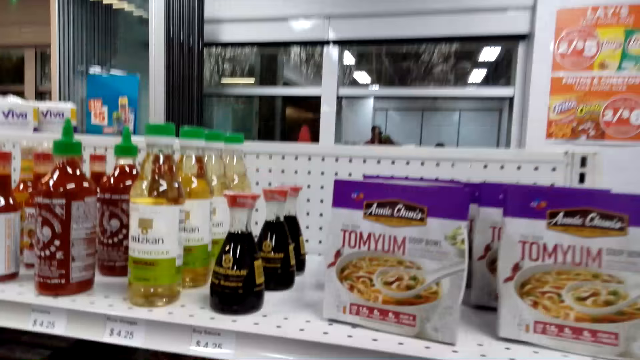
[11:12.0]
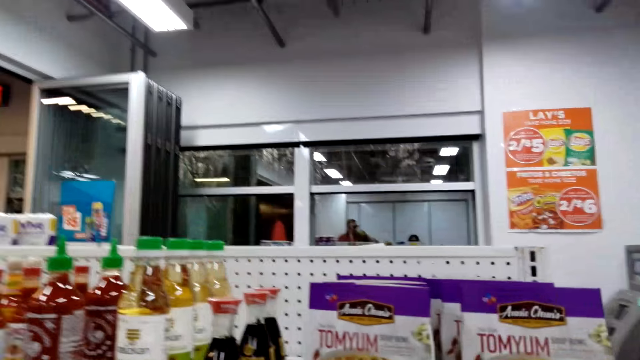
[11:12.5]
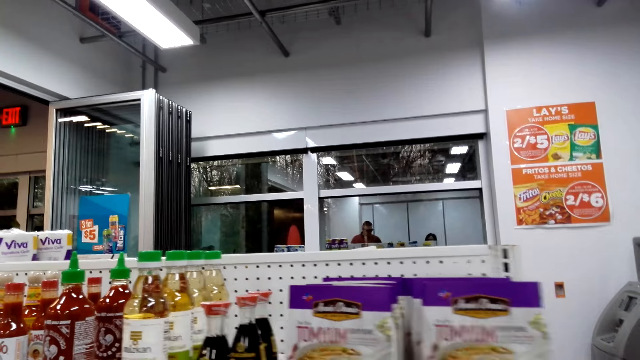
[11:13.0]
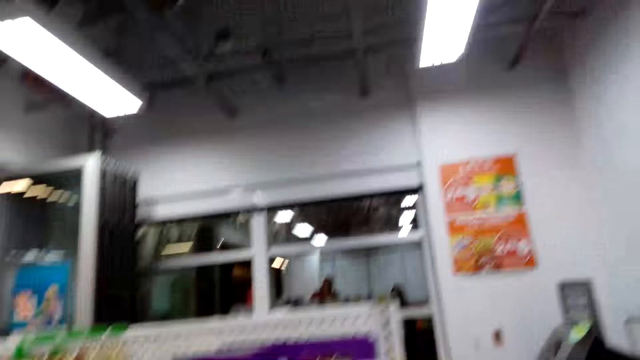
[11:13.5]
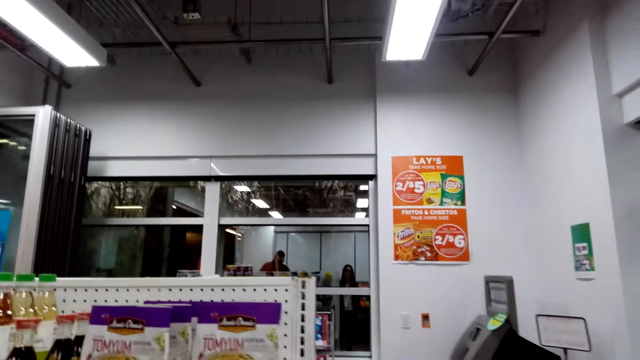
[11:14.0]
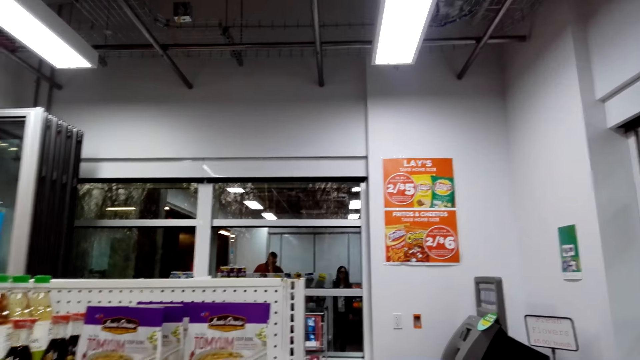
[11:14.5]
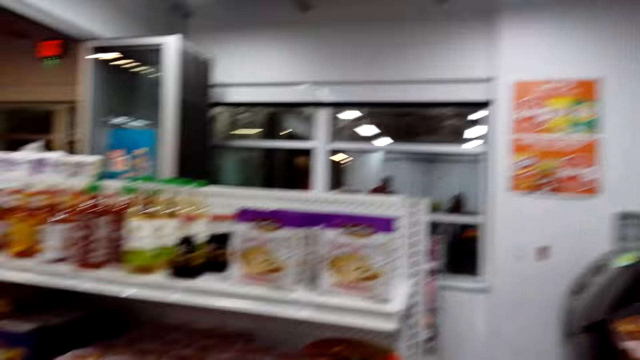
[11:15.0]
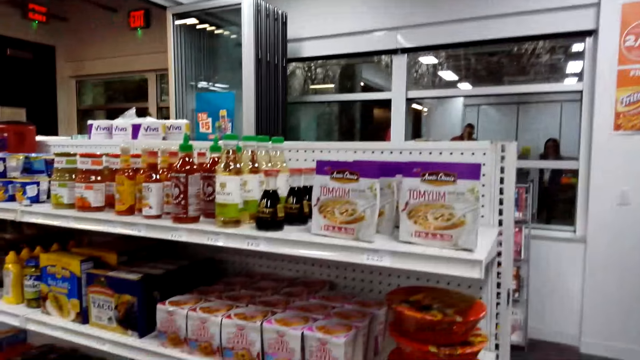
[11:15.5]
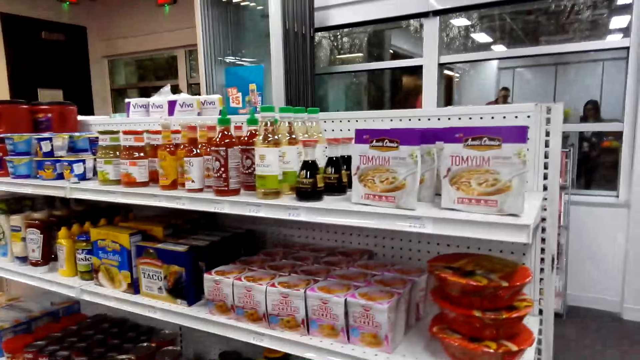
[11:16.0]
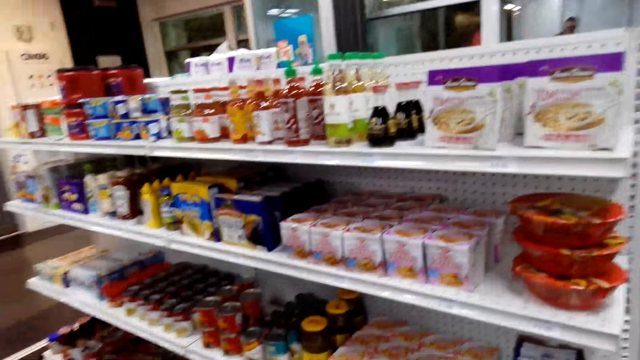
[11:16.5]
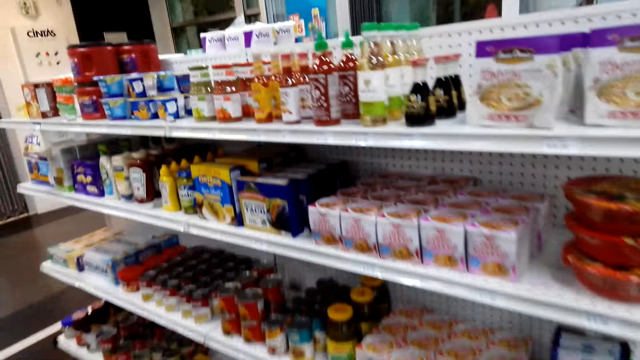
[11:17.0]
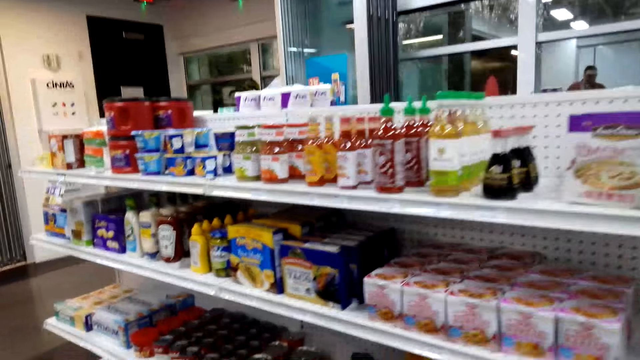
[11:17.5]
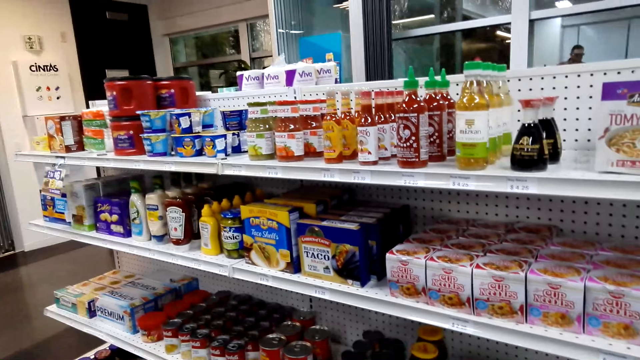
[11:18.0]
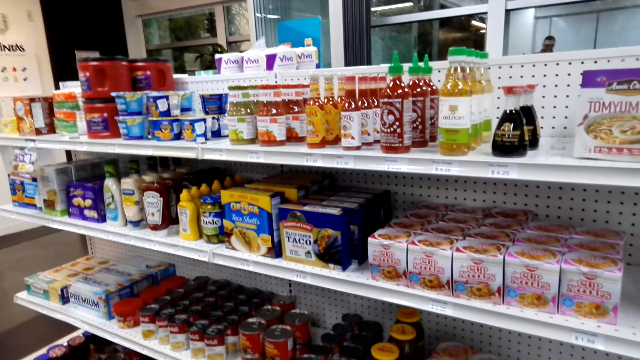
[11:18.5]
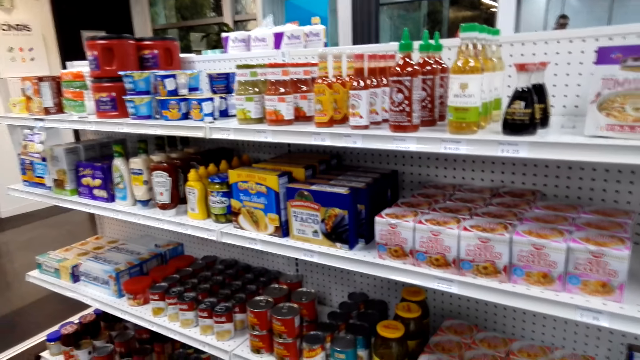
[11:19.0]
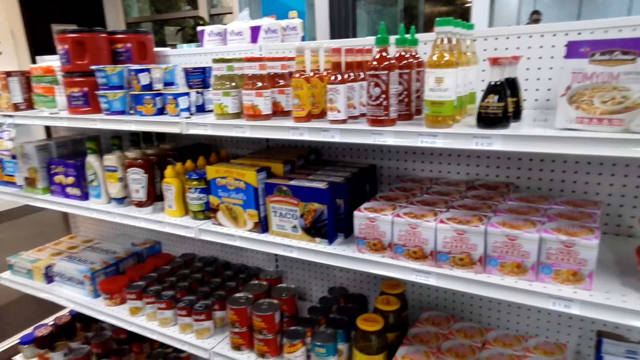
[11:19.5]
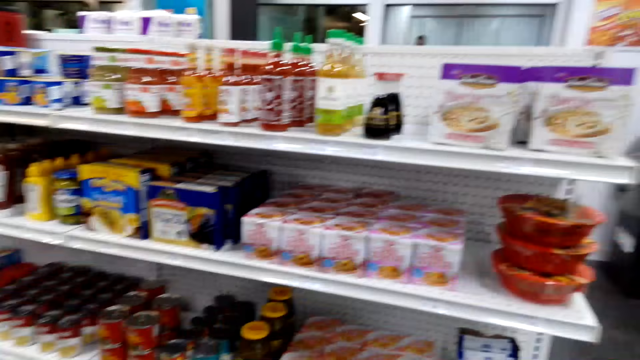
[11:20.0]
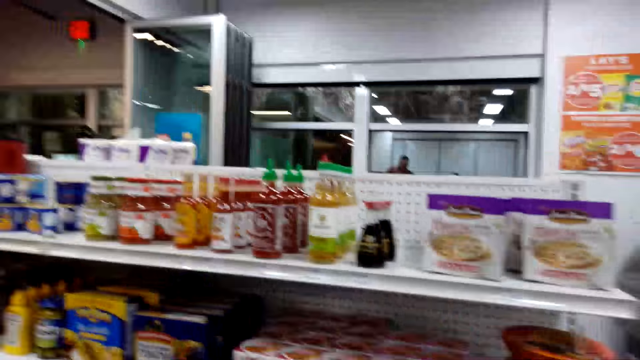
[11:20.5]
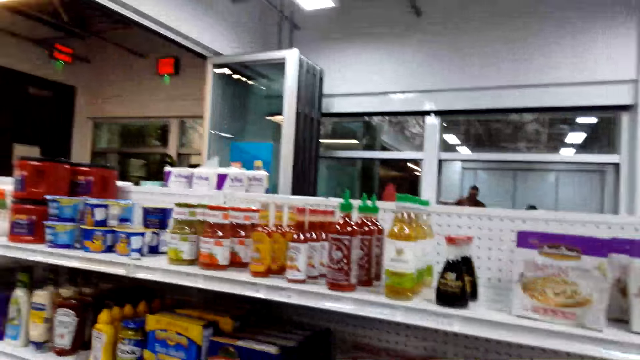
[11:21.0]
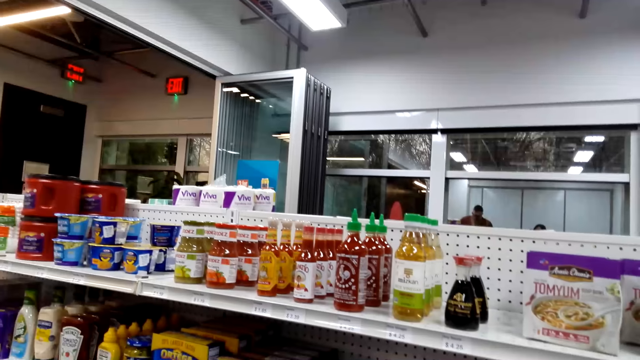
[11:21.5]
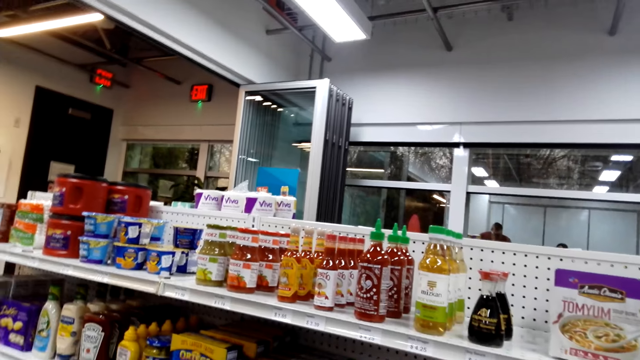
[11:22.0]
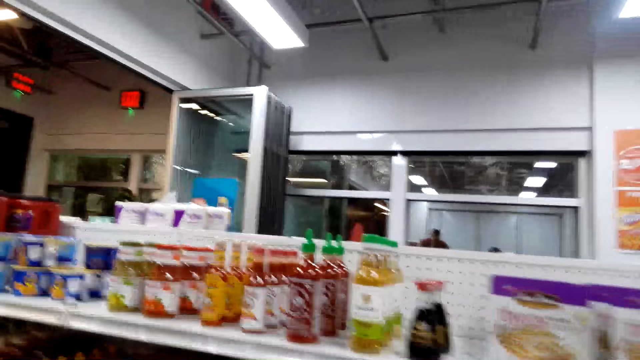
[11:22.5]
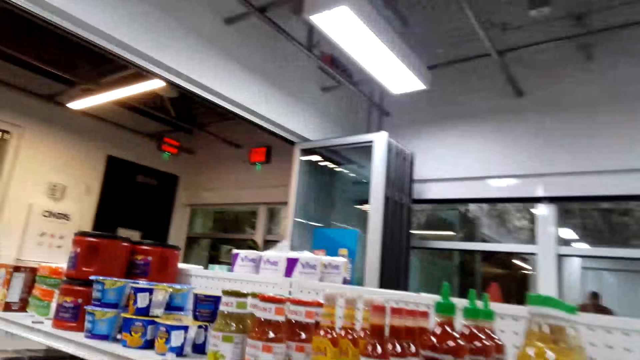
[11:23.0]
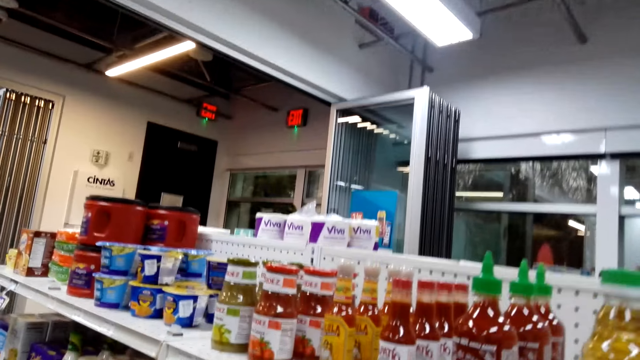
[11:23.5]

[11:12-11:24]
The camera wearer walks around a store. They look around the shelves.

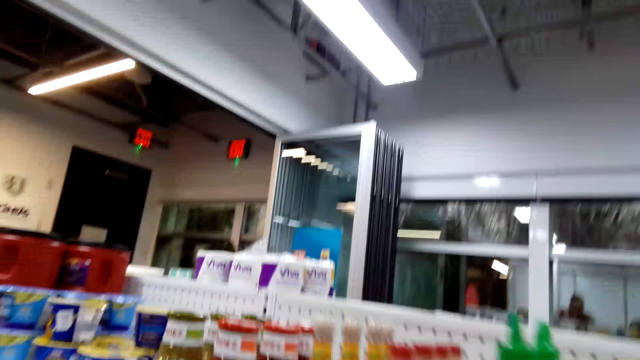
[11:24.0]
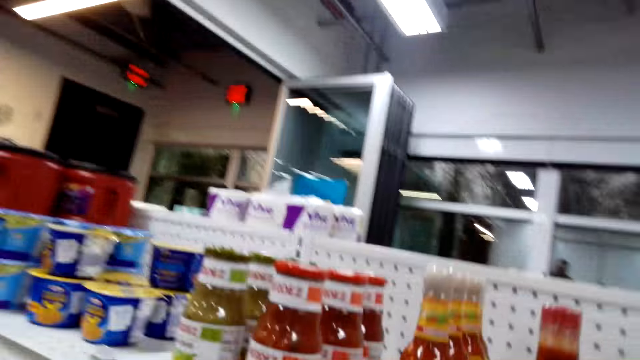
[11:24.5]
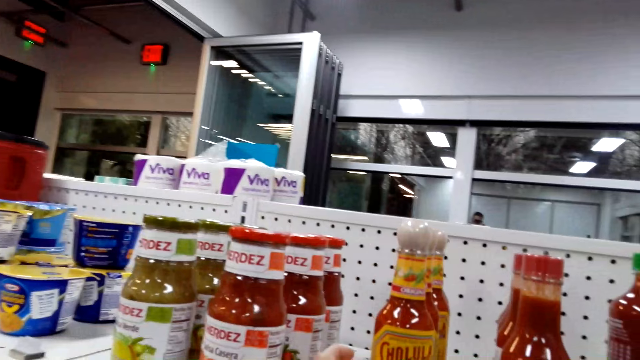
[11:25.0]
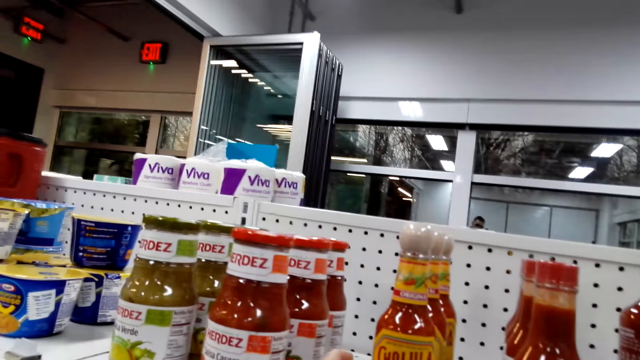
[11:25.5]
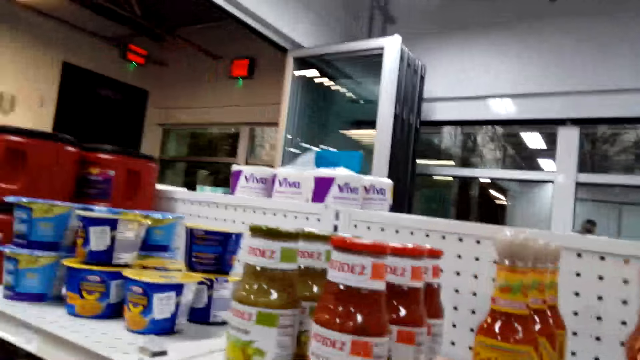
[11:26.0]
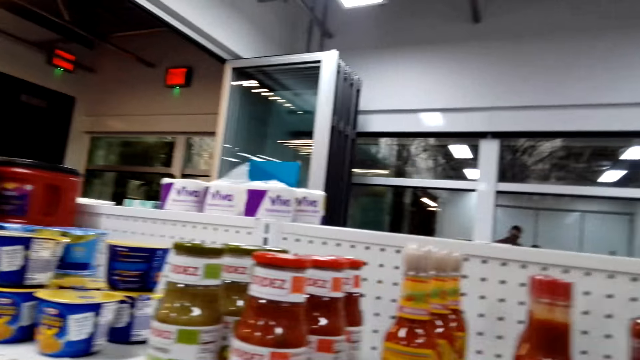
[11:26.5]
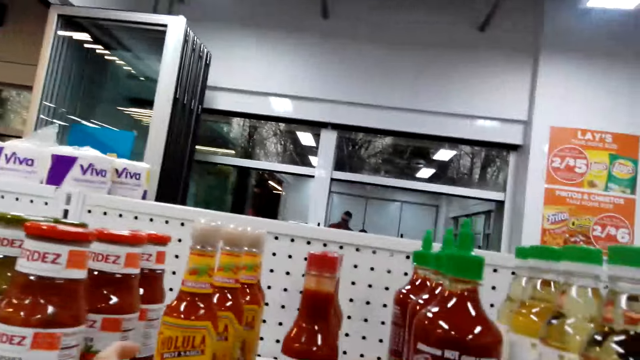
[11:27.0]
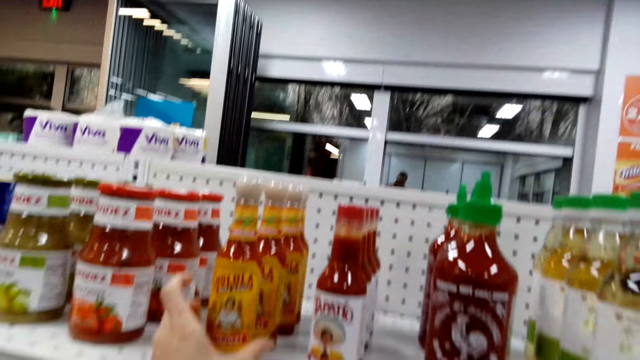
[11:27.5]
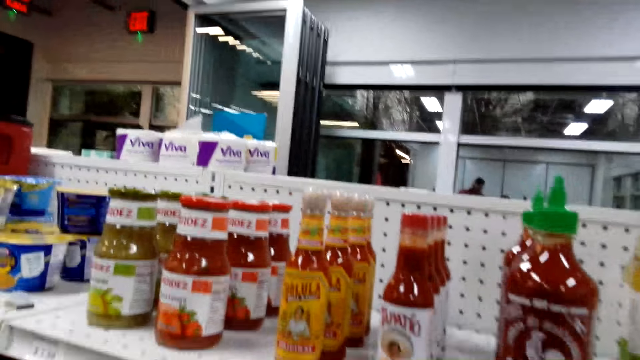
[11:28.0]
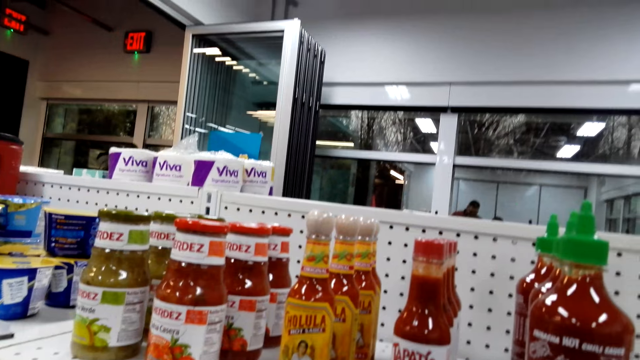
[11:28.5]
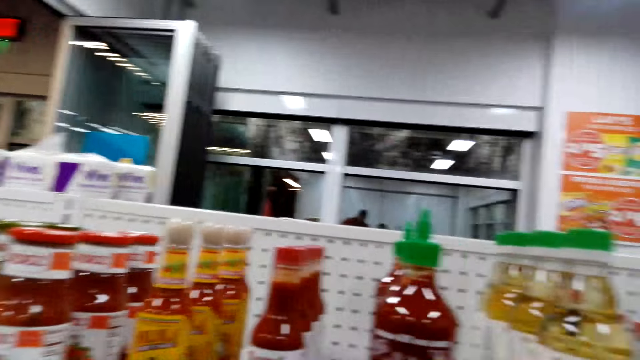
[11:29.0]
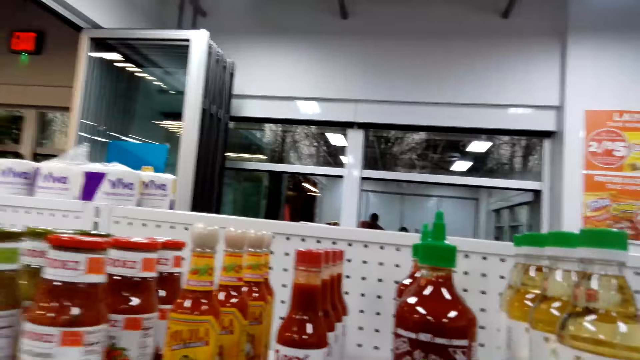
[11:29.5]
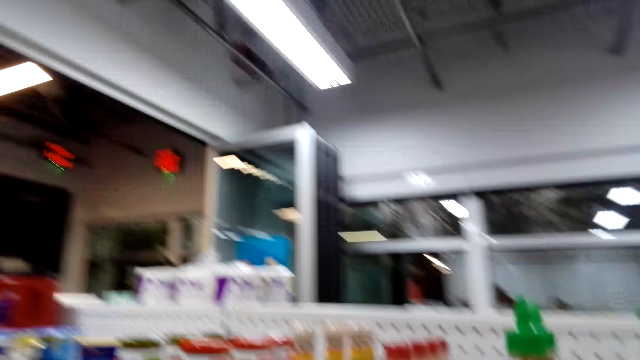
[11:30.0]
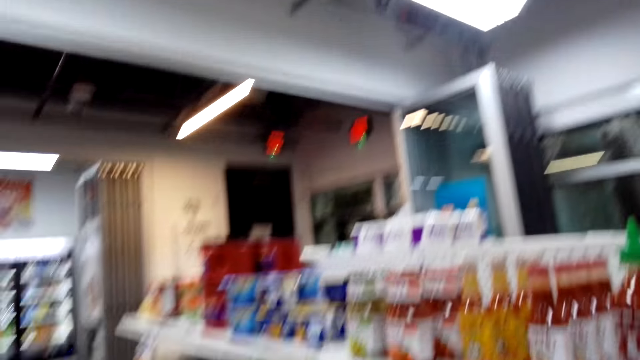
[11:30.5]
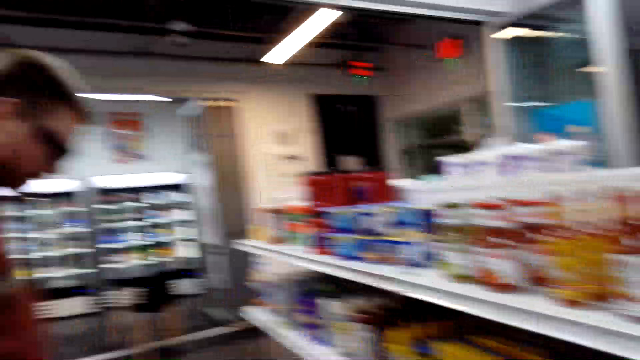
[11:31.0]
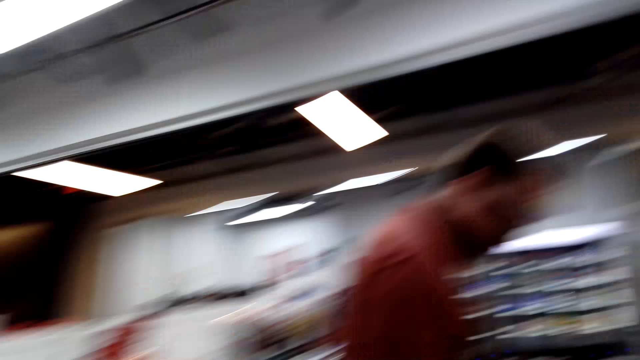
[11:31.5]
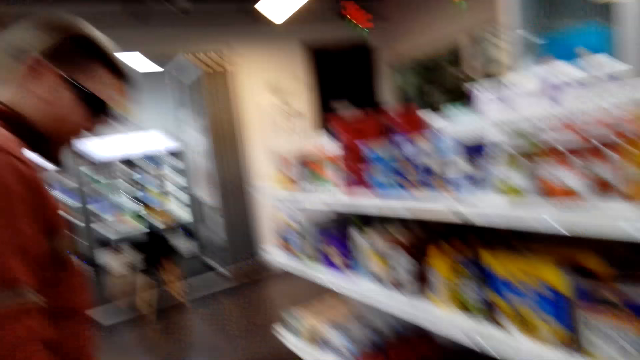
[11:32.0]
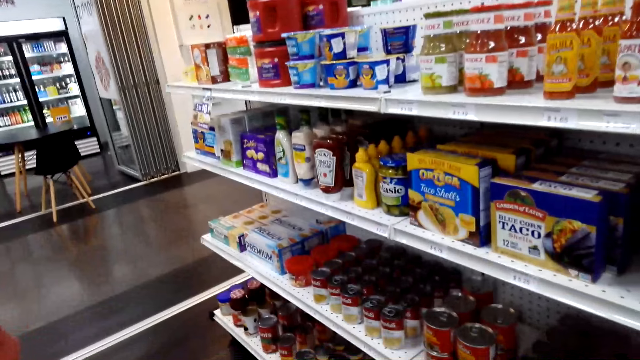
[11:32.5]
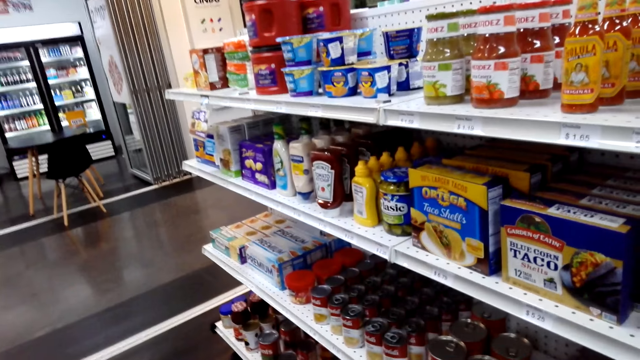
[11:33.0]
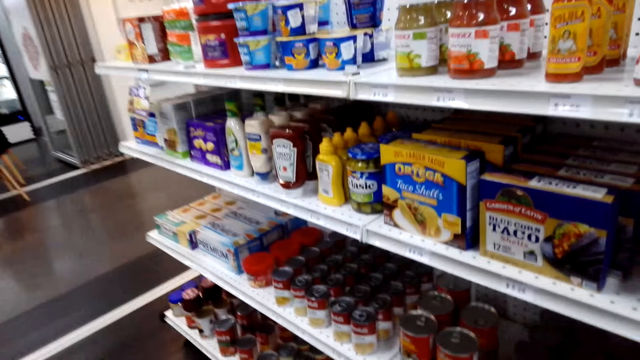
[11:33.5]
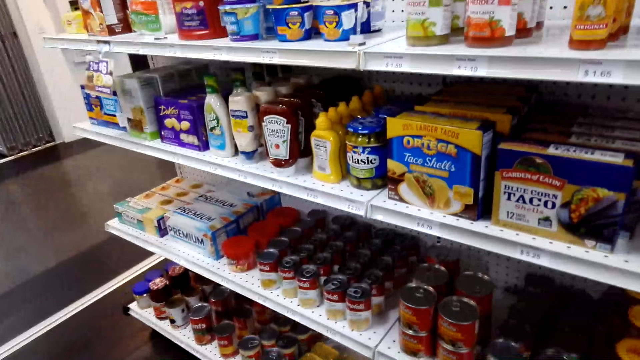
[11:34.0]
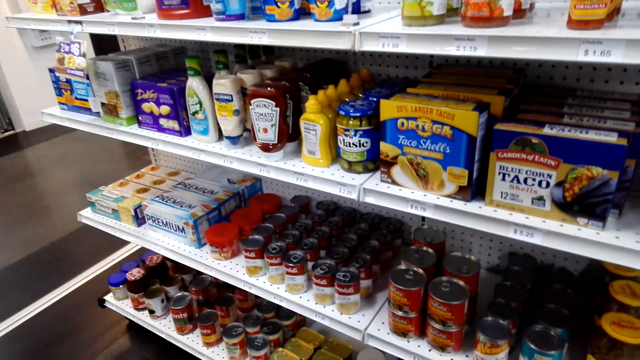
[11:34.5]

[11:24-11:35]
The camera wearer walks around a store. A man stands beside the shelf. The camera wearer stands beside the shelf.
